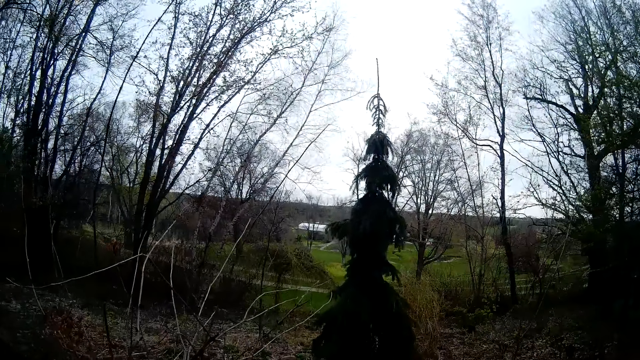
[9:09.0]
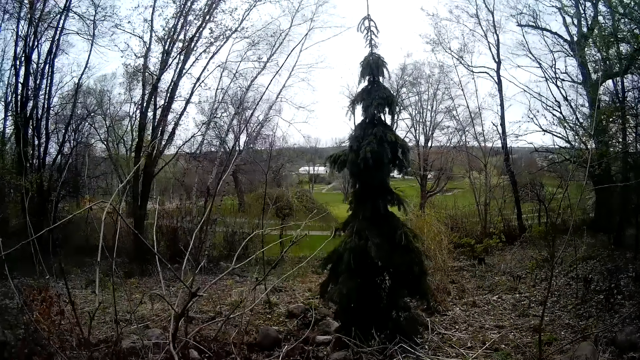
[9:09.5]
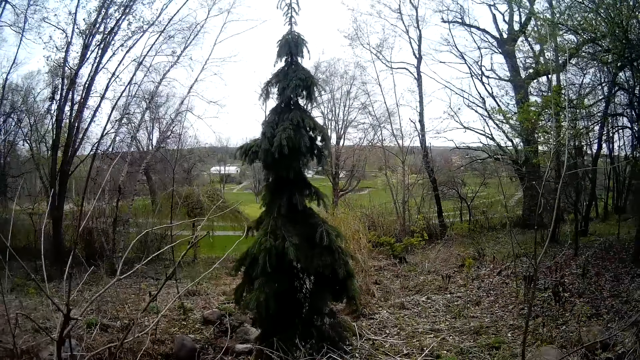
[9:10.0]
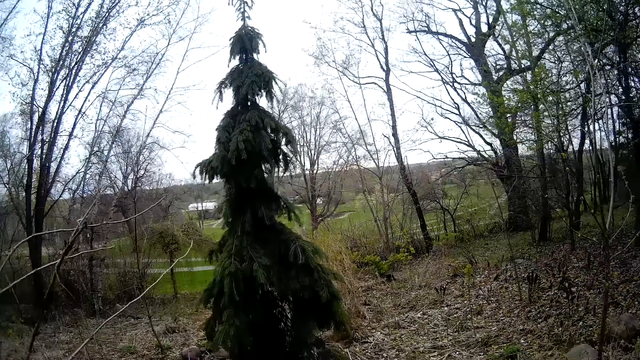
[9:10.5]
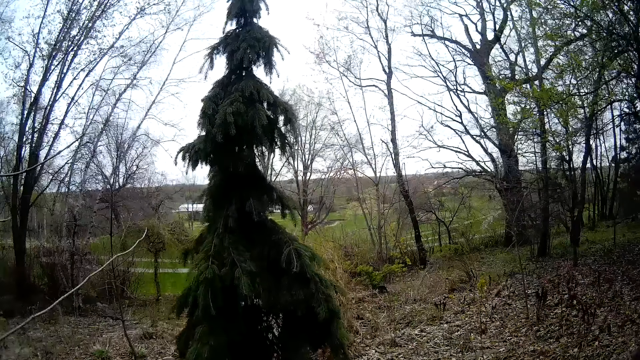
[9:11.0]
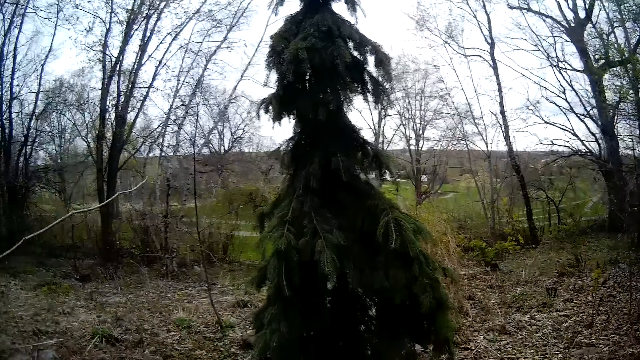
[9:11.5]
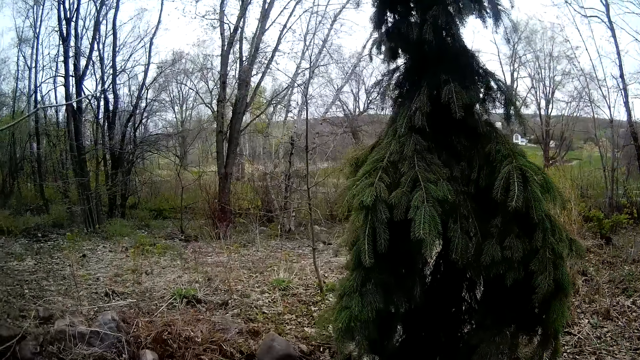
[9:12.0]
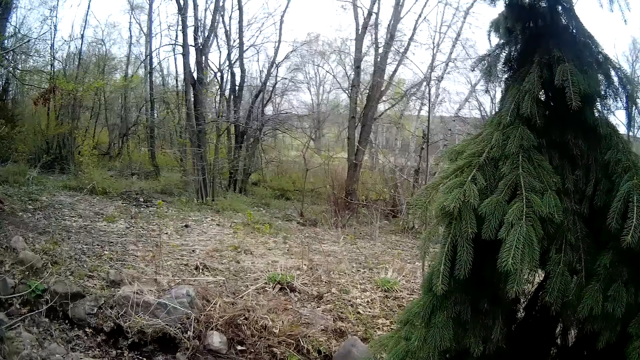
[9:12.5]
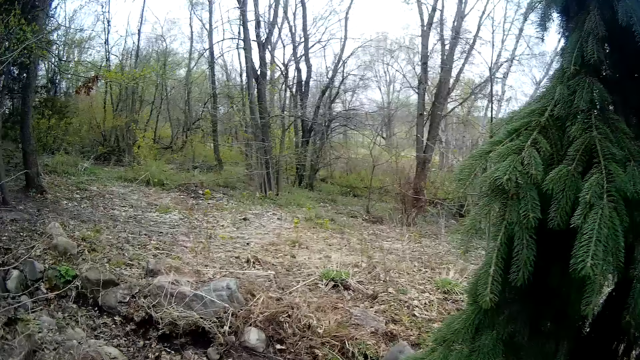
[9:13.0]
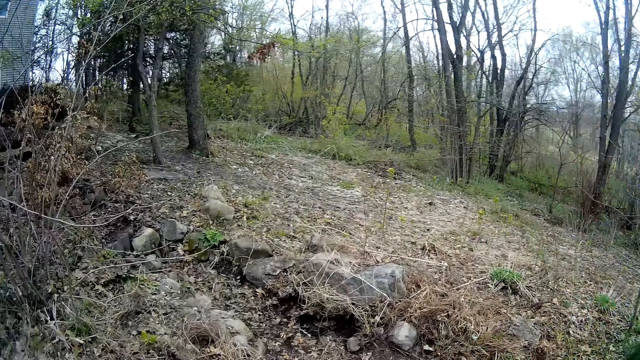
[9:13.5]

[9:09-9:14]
The camera wearer walks to the garden.

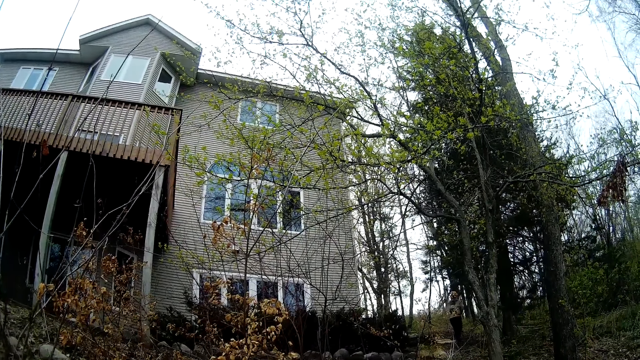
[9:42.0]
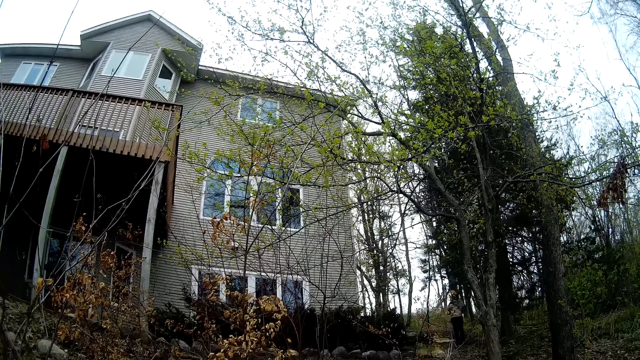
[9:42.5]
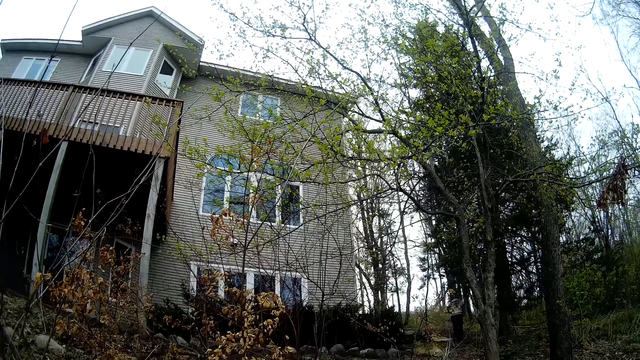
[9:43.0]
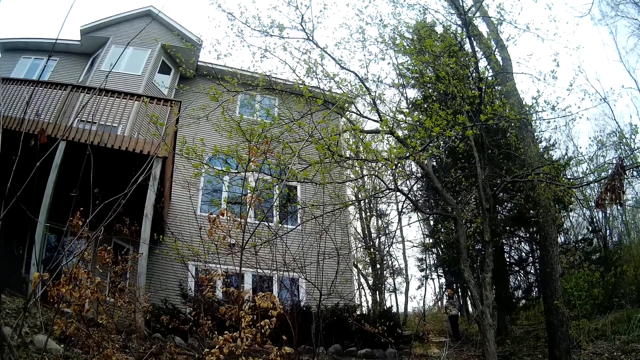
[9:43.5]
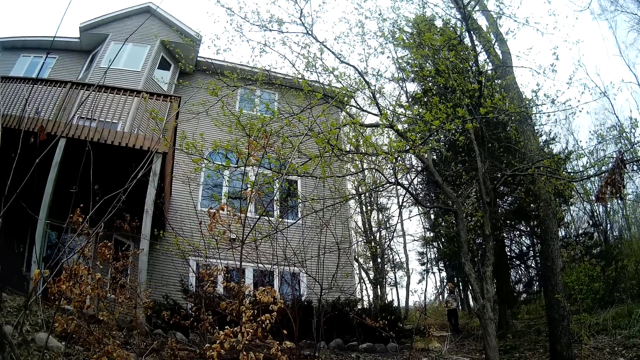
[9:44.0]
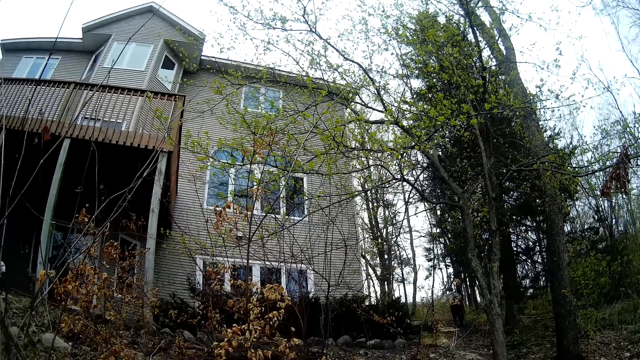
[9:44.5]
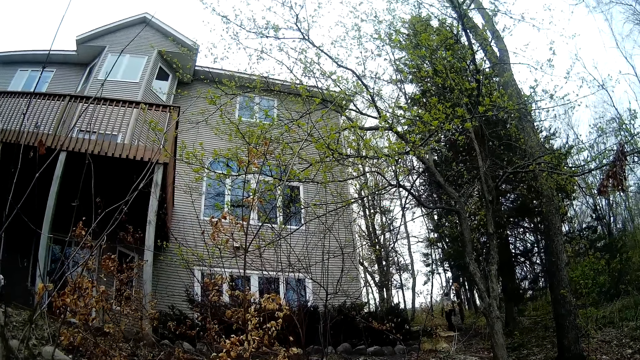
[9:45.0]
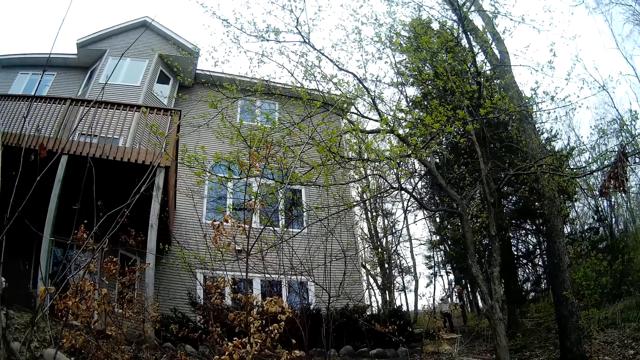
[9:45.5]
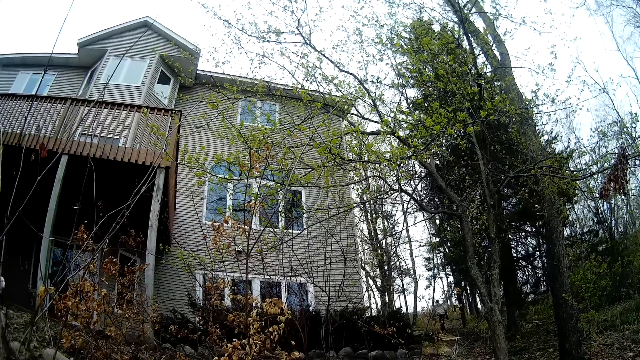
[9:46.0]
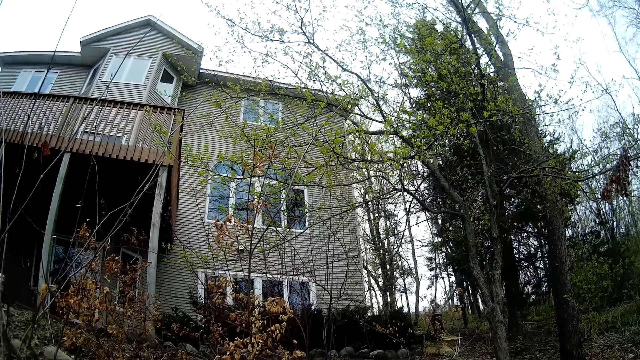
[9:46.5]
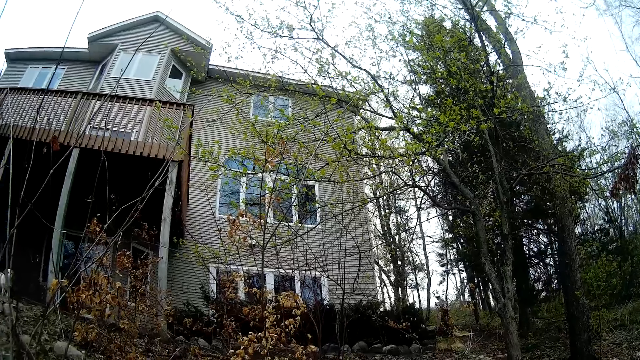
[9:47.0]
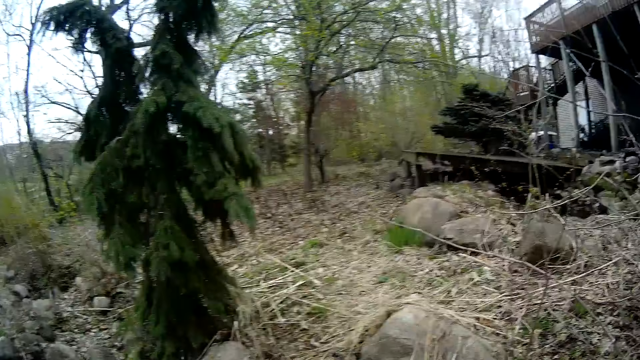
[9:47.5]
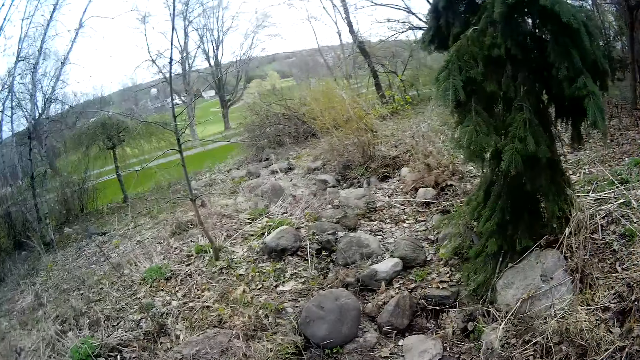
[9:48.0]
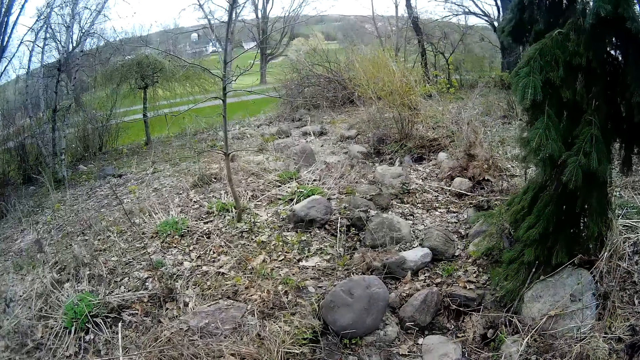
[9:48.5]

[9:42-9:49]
The camera wearer converses with a man.

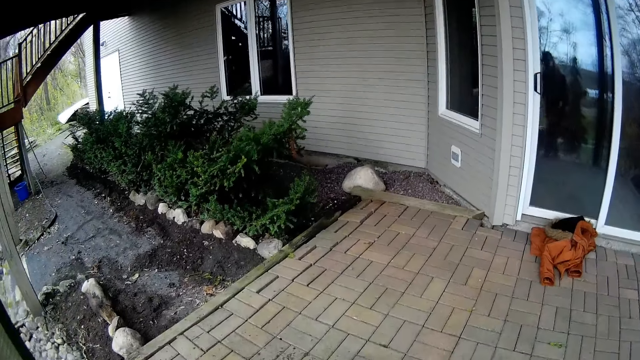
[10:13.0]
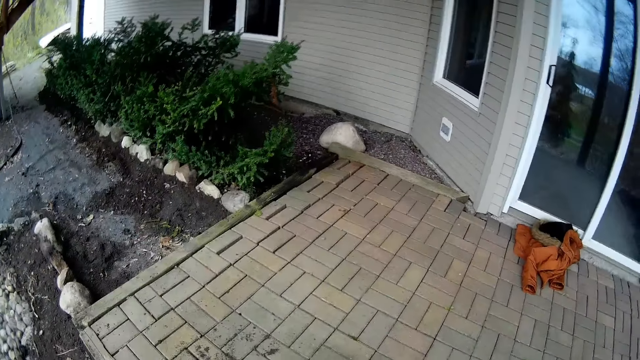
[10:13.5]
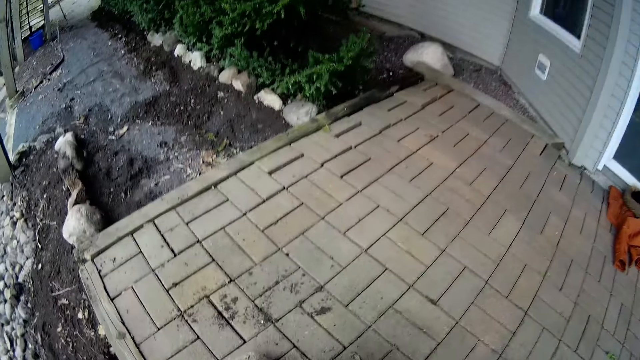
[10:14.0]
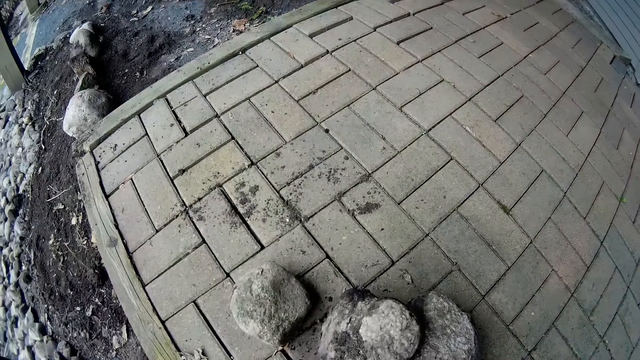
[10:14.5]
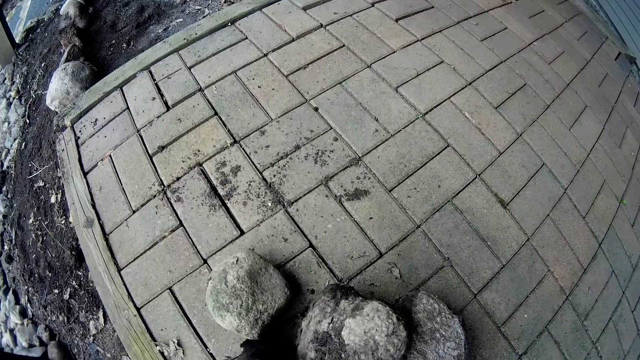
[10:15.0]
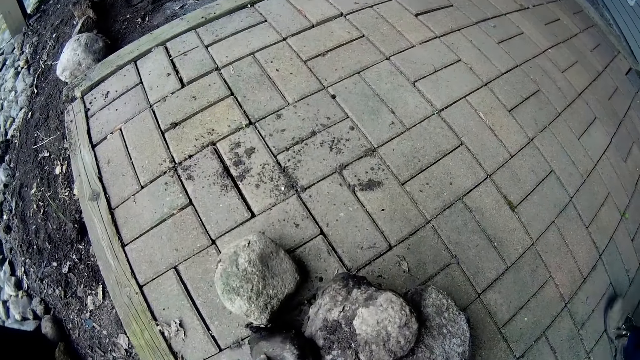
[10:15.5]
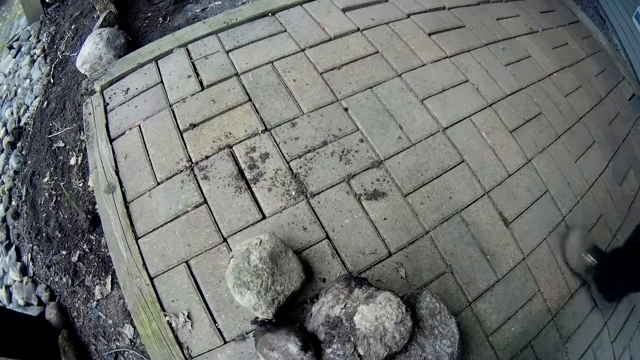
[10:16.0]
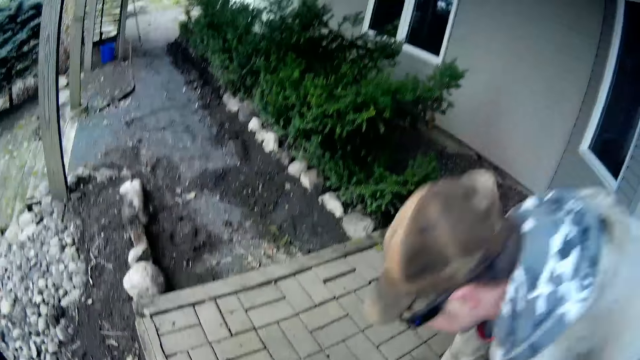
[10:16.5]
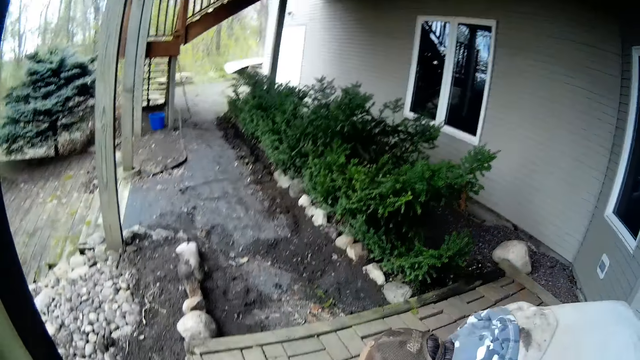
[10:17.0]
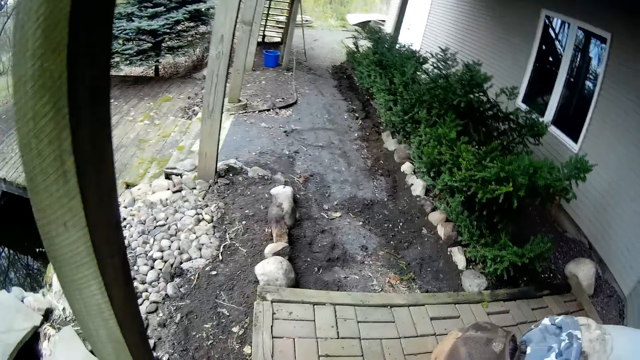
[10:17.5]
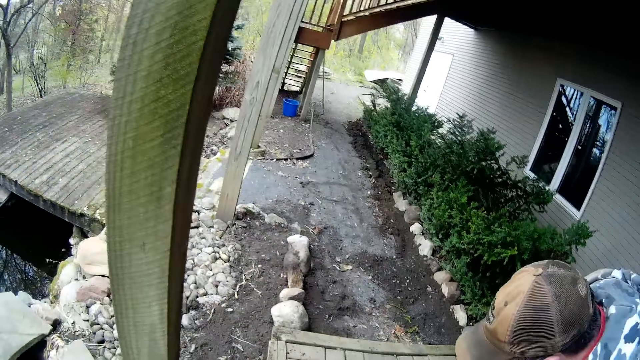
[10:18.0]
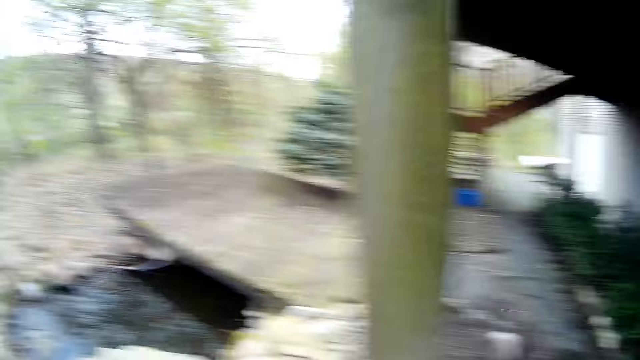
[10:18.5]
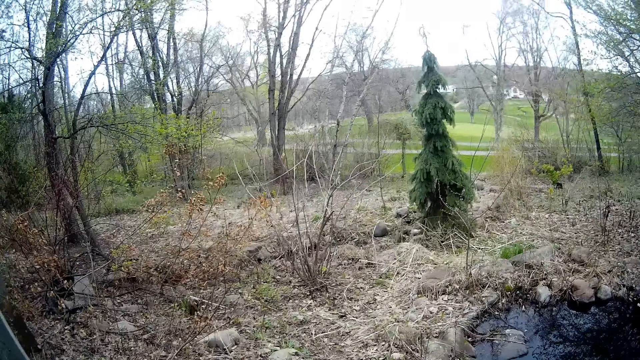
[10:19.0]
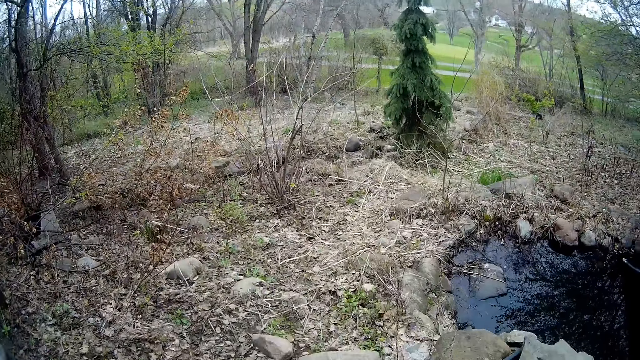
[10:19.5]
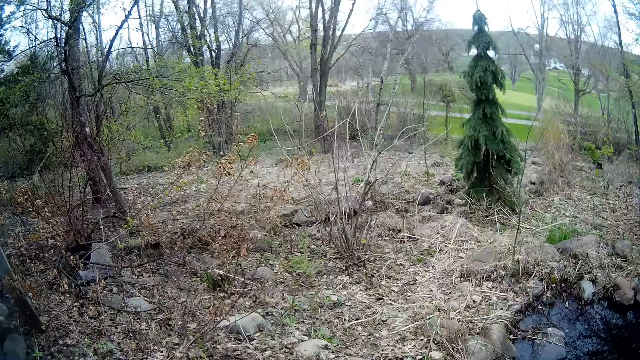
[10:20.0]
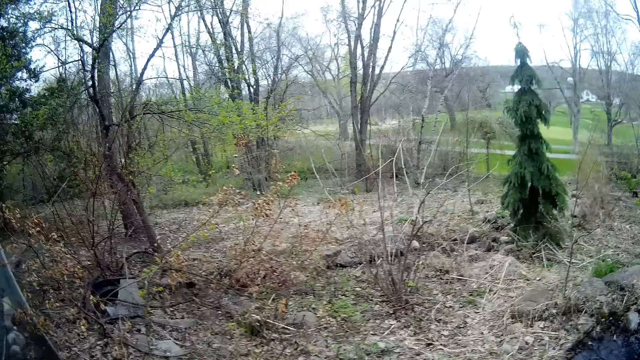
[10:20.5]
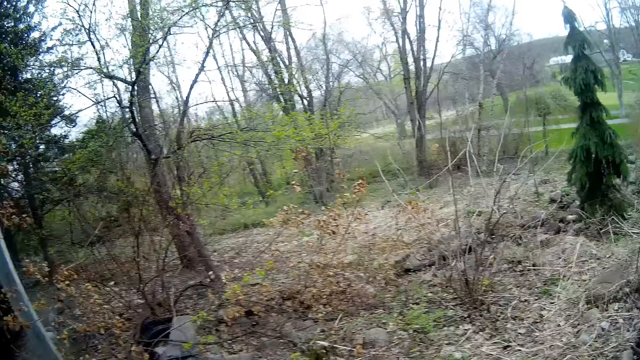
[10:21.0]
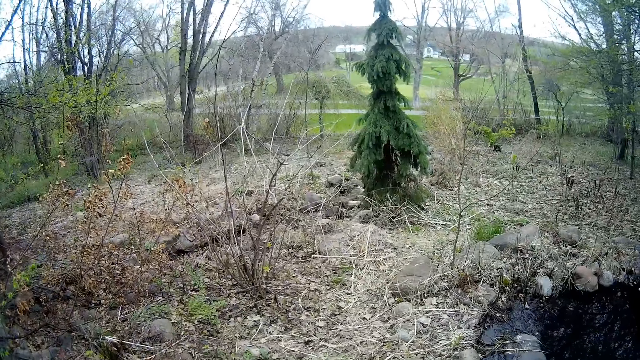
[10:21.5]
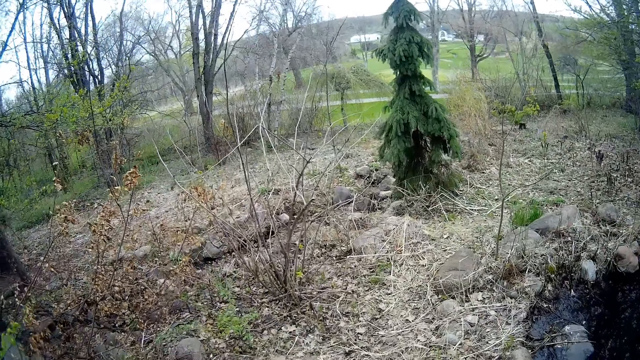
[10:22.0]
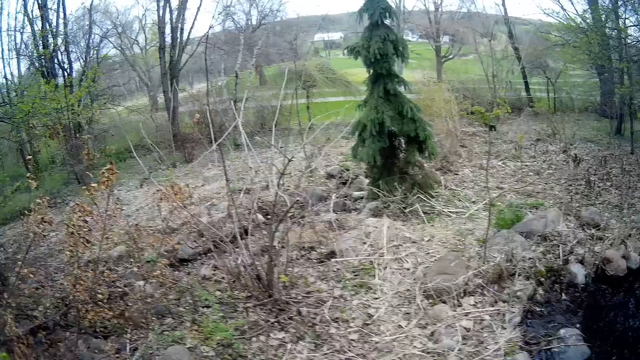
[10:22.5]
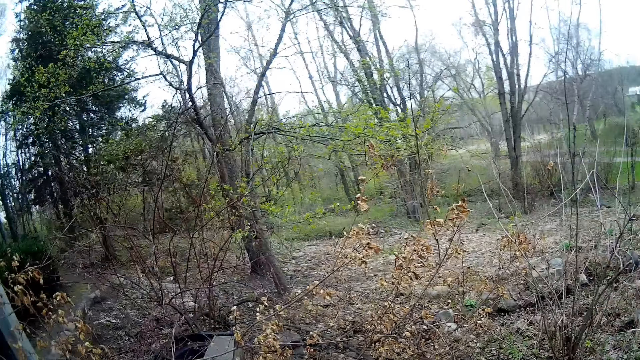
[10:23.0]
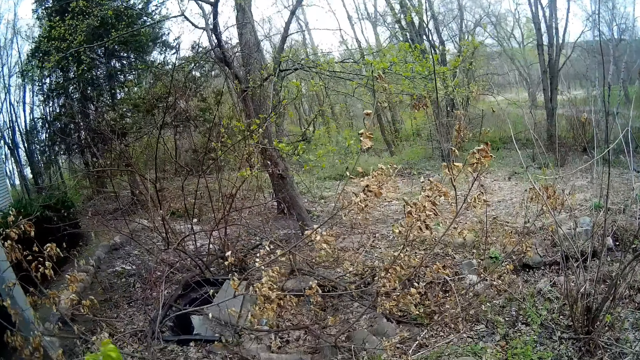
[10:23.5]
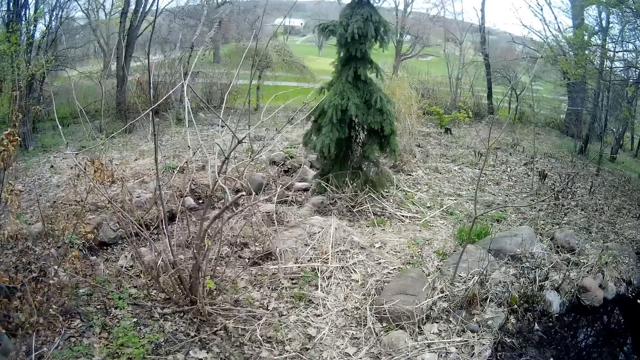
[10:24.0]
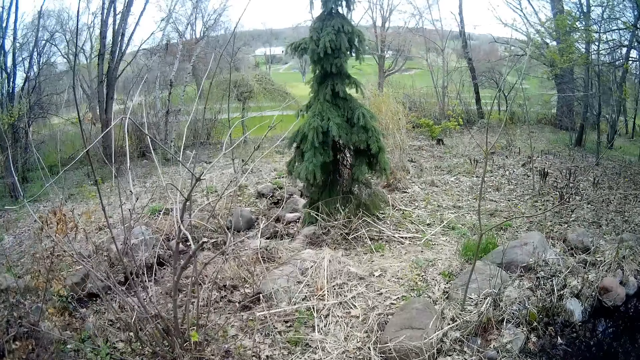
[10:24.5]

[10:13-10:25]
The camera wearer drops a stone on the floor with her left hand. A man arranges a stone with his right hand. The man touches something.
